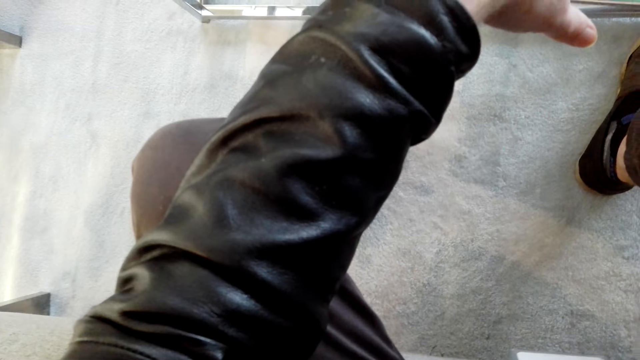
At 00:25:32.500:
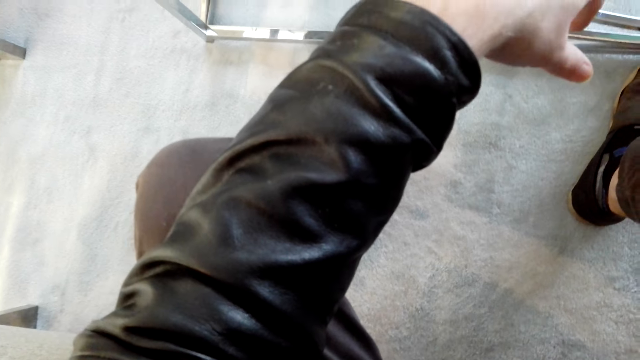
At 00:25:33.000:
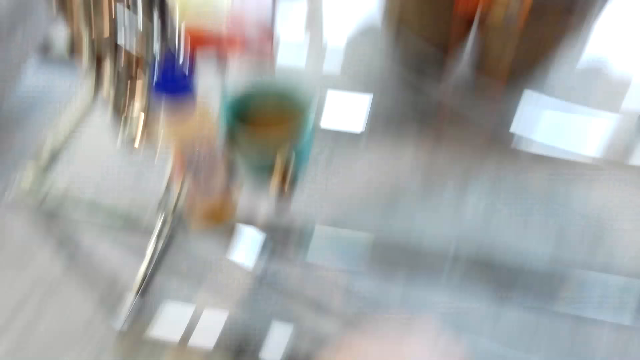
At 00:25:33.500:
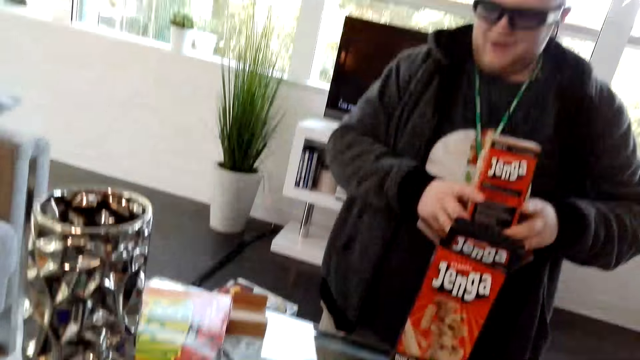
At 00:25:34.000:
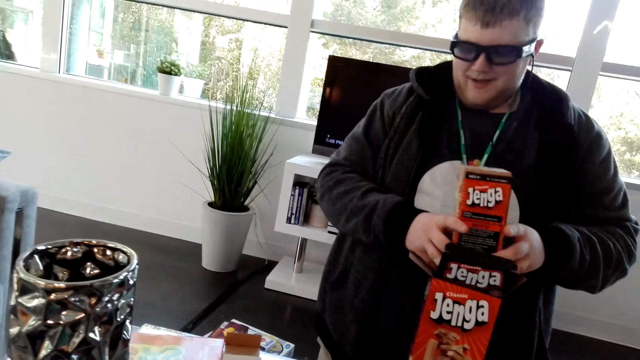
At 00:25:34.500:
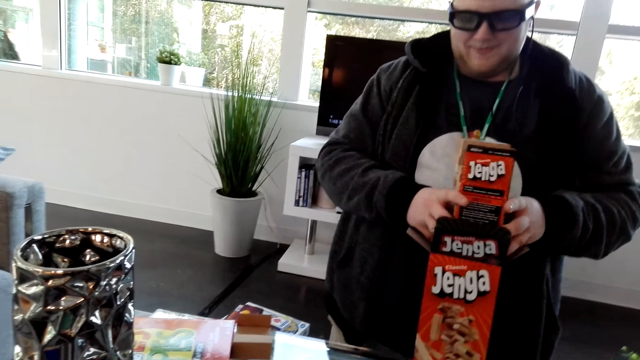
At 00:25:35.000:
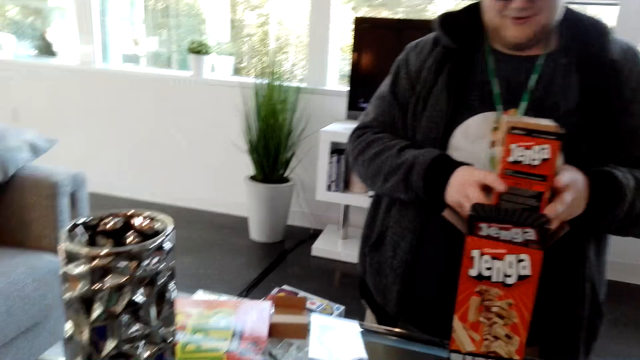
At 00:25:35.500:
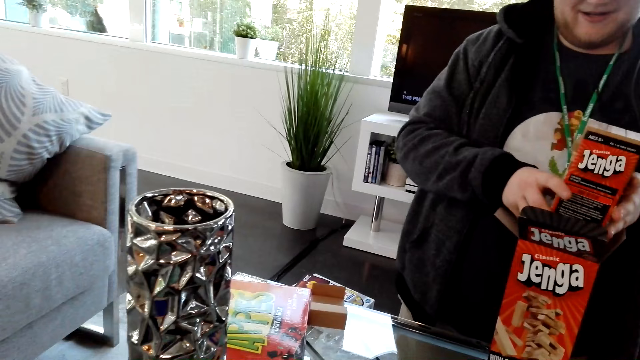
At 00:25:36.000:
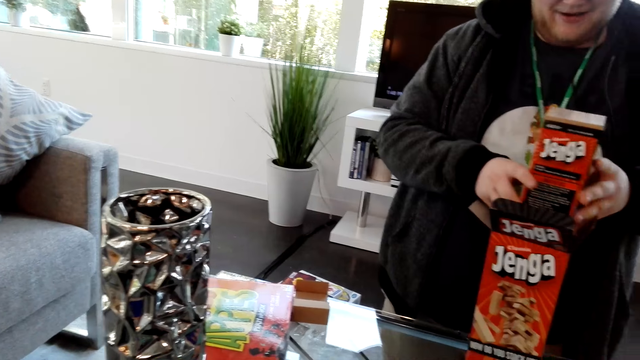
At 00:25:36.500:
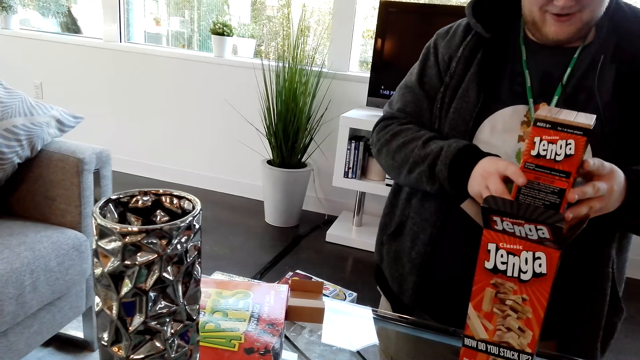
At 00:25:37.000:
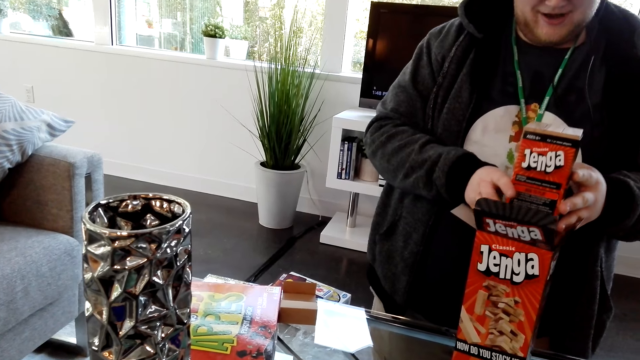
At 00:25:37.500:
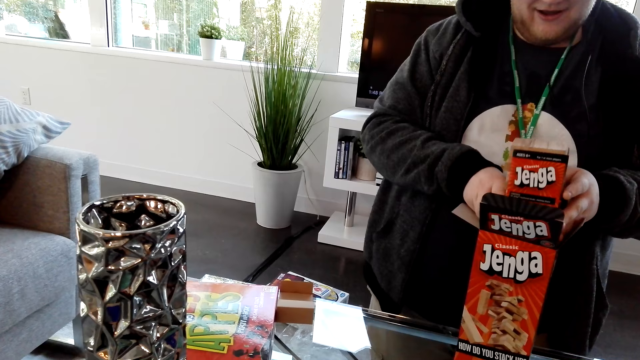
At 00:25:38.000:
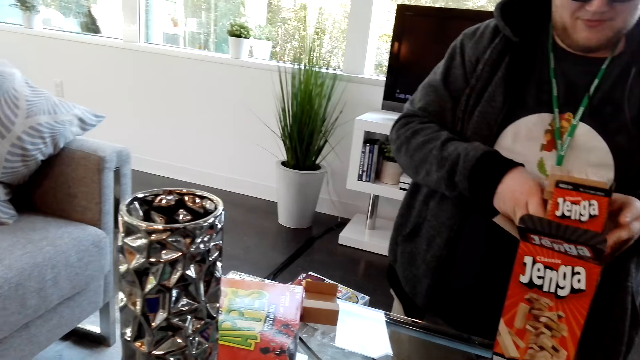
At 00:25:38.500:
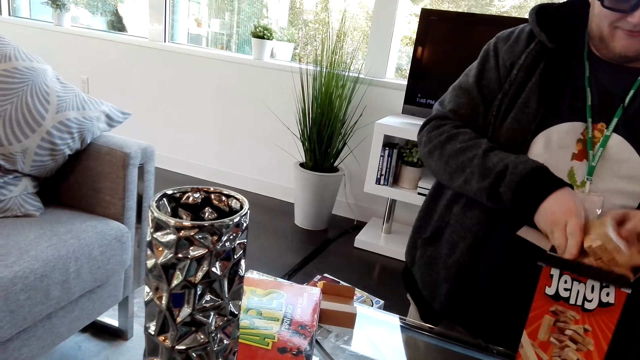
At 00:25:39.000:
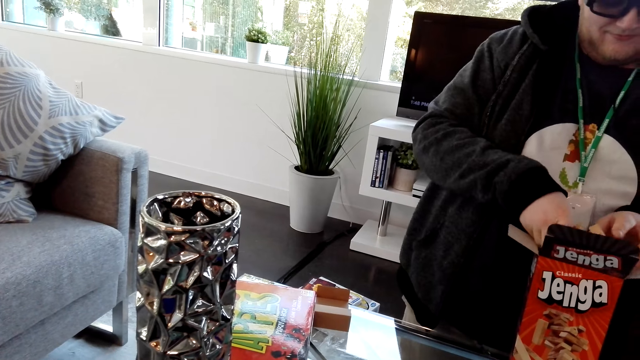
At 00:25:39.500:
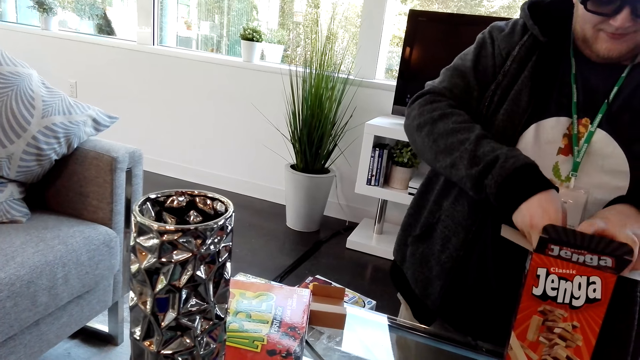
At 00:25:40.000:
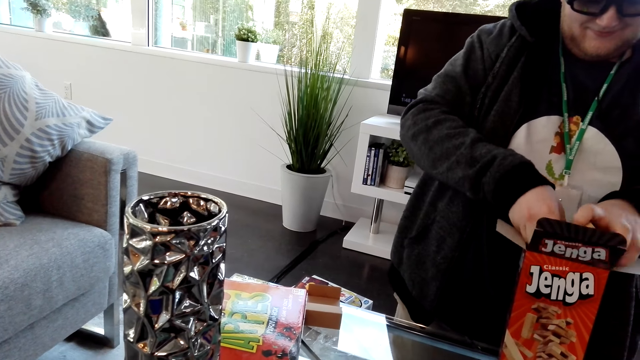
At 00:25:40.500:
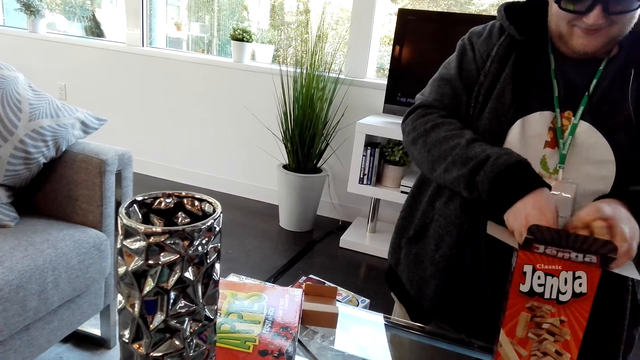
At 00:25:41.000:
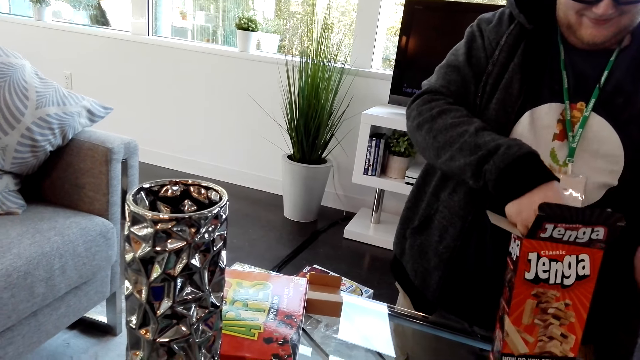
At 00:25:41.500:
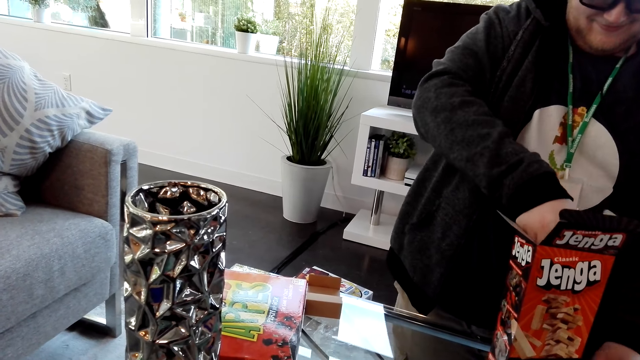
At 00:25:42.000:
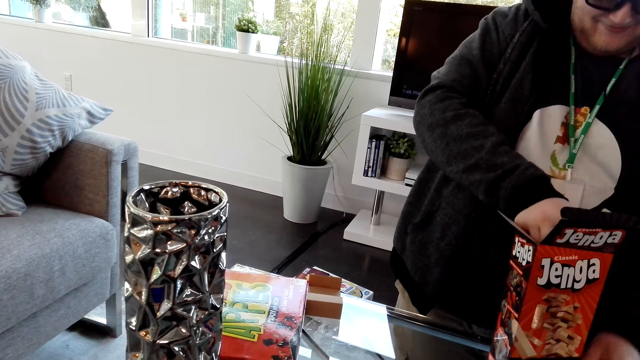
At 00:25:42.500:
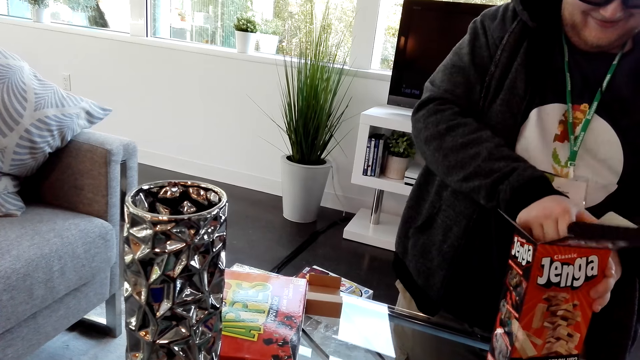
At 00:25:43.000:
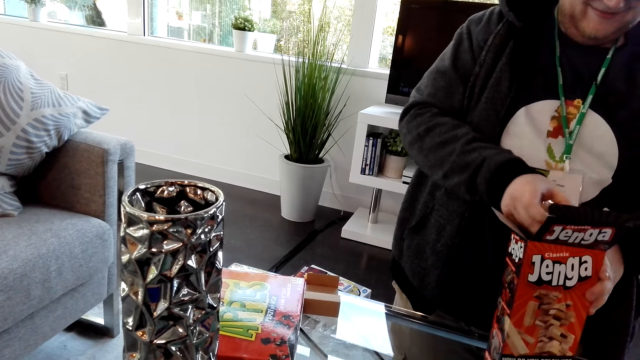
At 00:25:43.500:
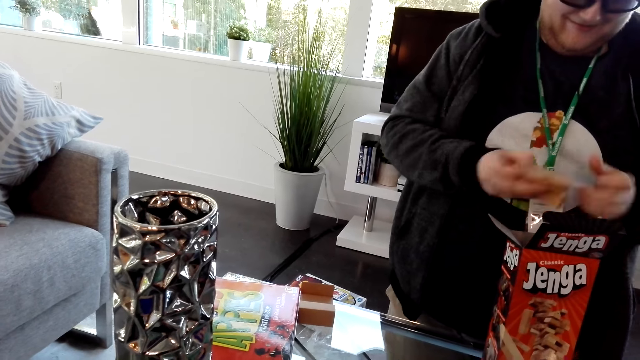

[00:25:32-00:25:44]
A man puts the Jenga blocks in the Jenga box. The man dialogues with the camera wearer.

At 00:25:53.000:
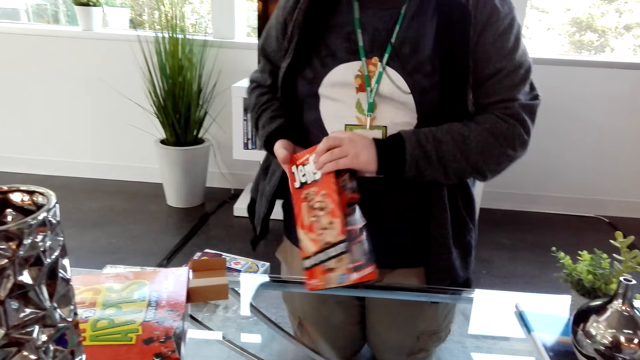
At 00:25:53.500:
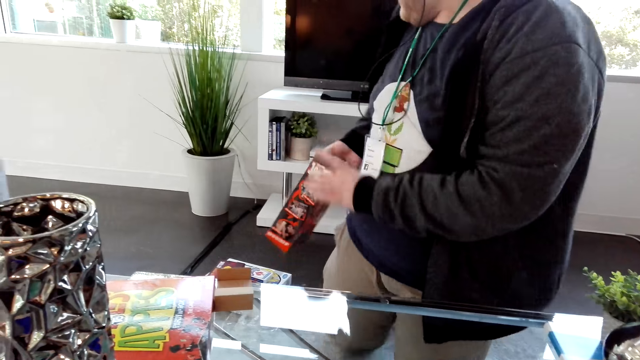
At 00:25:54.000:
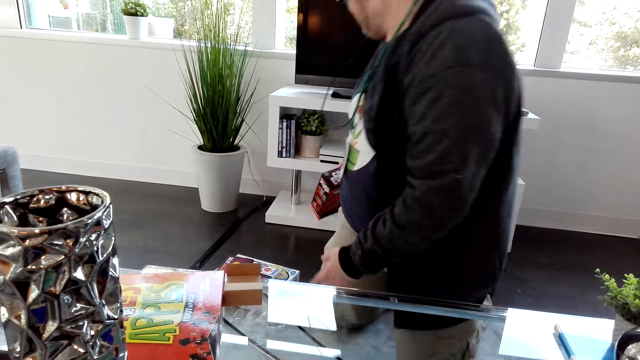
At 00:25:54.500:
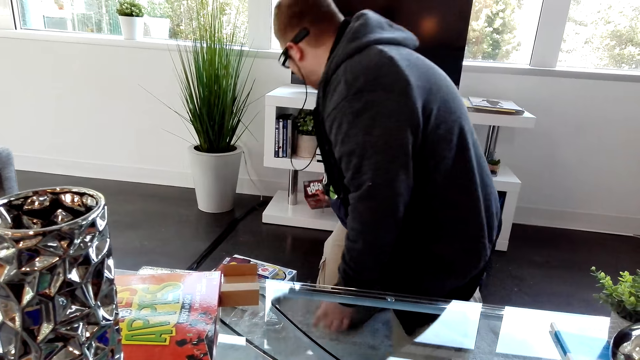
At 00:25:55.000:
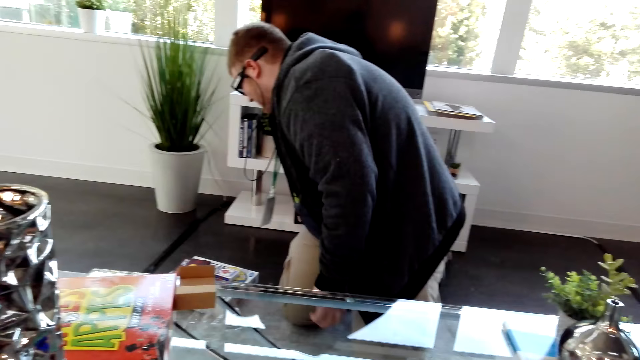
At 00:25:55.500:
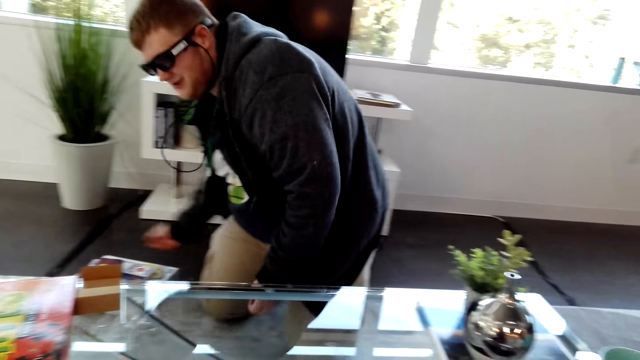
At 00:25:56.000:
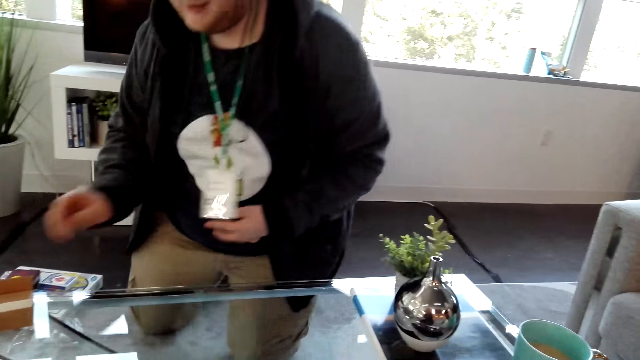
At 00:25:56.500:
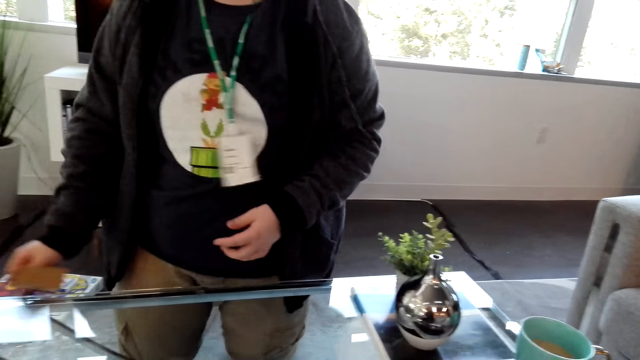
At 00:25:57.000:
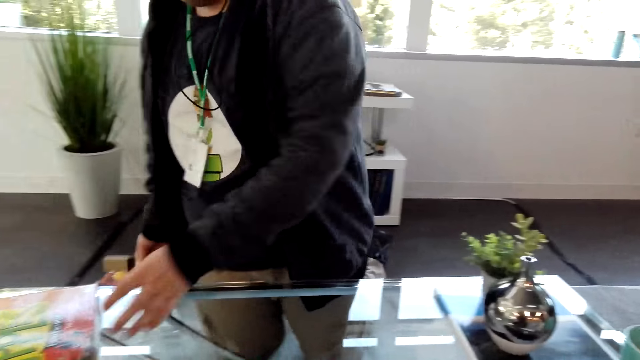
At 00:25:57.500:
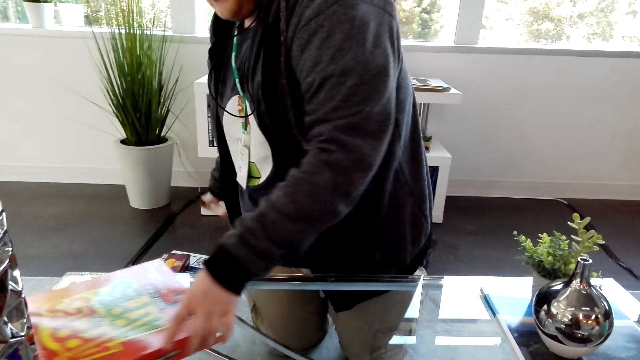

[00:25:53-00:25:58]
A man picks the box from the table. The man places the Jenga box on the TV stand and dialogues with the camera wearer.

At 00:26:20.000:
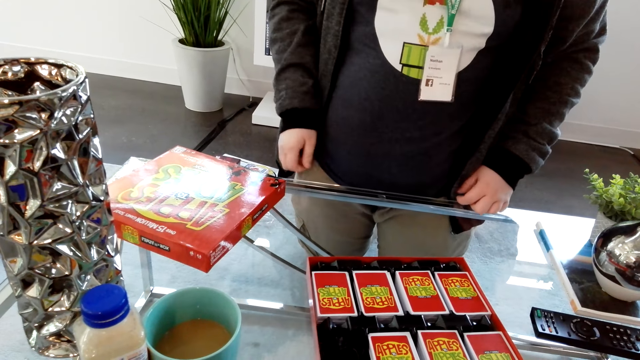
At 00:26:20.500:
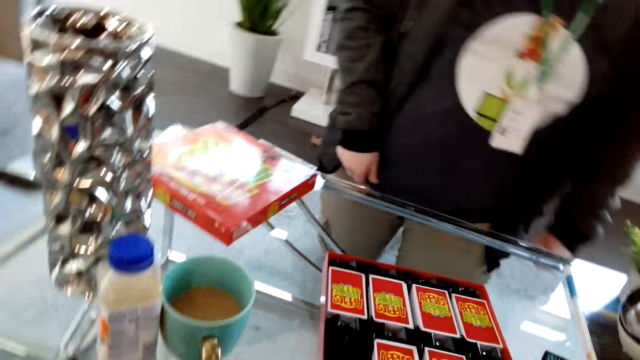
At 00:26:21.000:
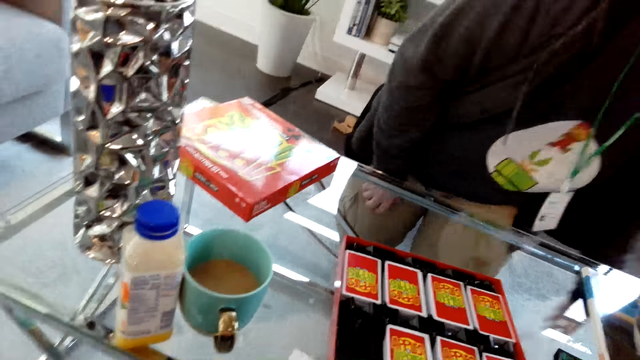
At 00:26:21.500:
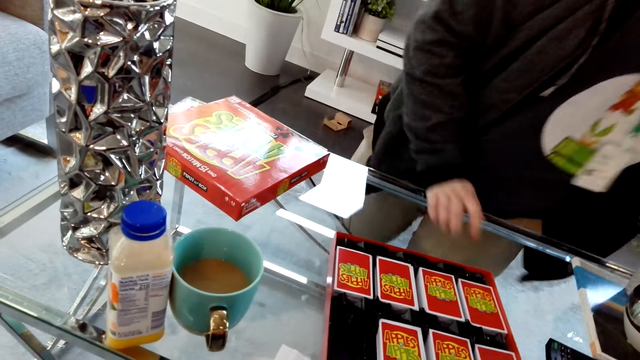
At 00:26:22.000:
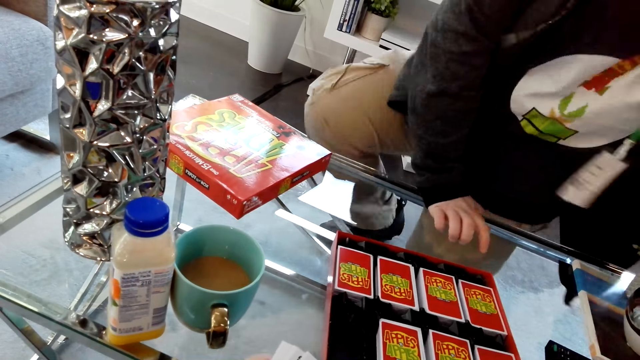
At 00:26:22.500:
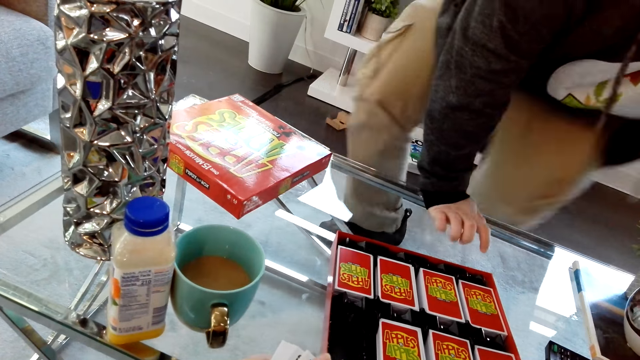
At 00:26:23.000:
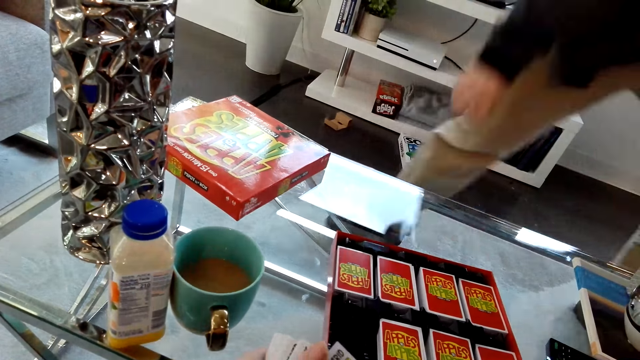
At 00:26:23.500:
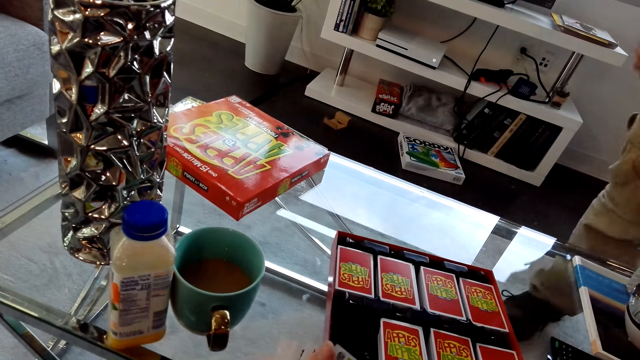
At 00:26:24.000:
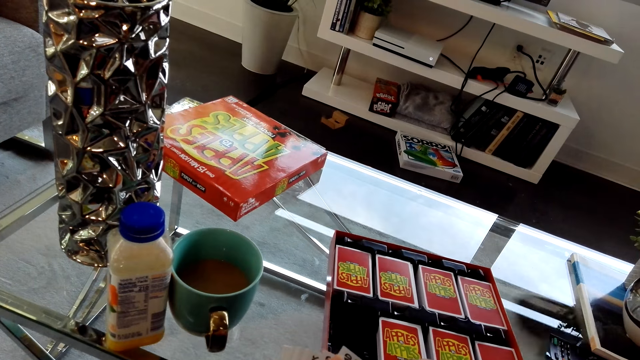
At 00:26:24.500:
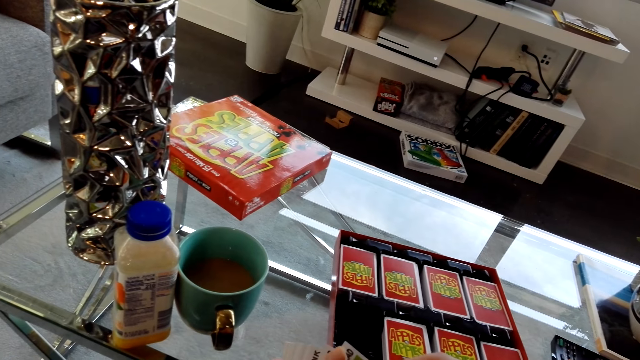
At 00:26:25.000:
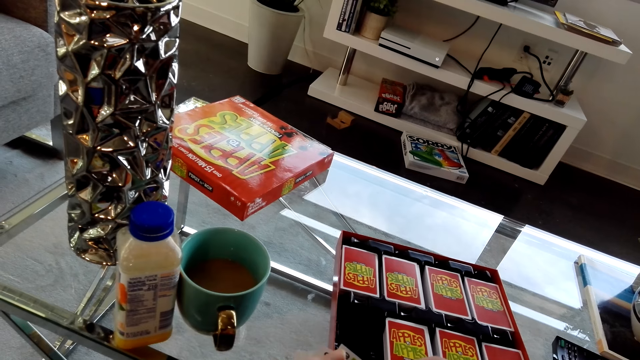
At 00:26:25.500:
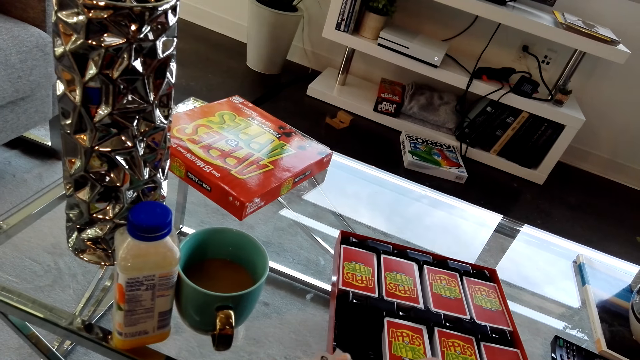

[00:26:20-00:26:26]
A man stands from the floor.
